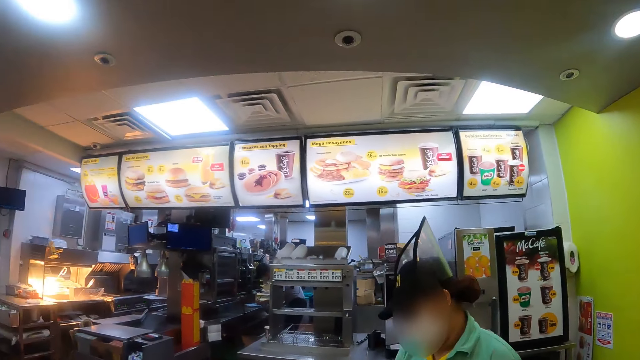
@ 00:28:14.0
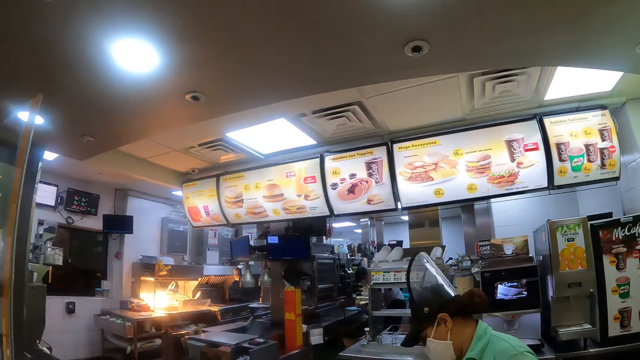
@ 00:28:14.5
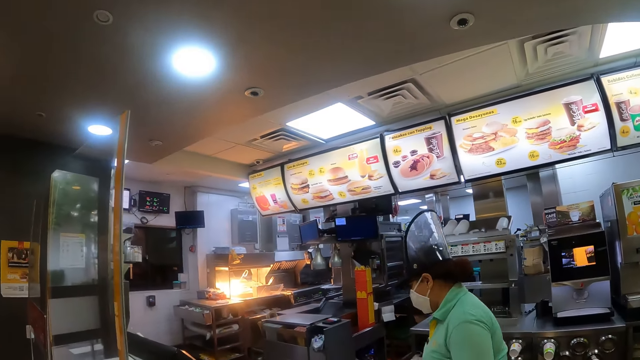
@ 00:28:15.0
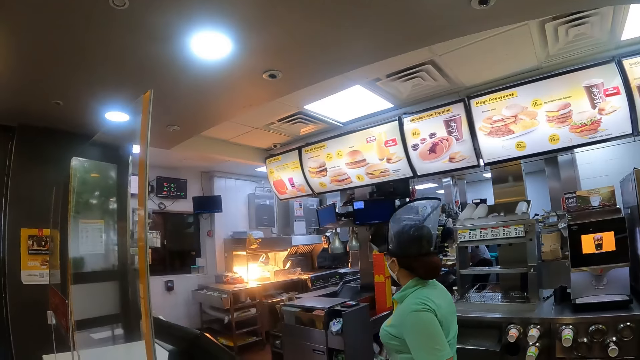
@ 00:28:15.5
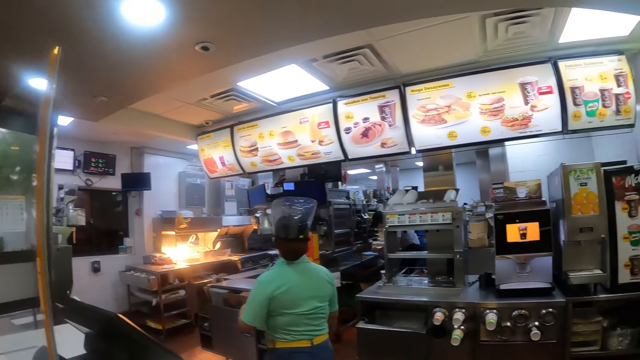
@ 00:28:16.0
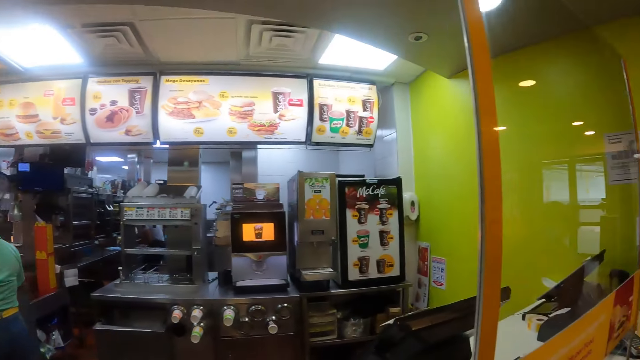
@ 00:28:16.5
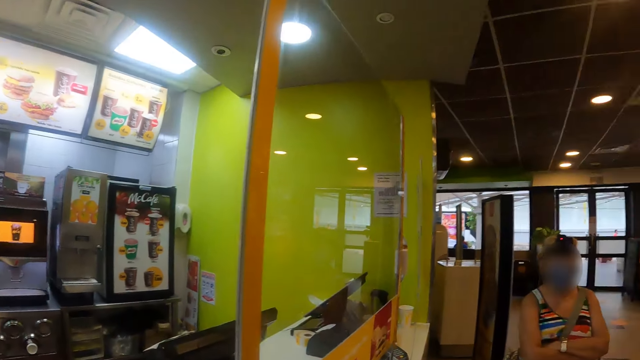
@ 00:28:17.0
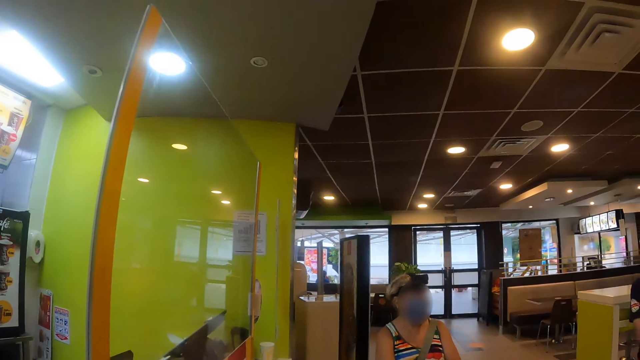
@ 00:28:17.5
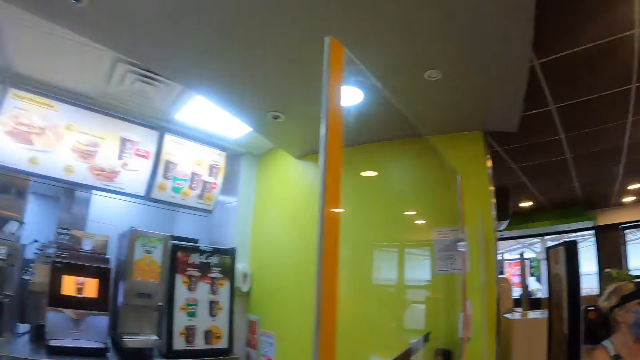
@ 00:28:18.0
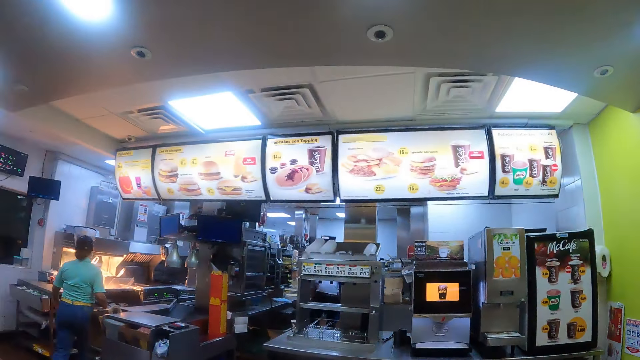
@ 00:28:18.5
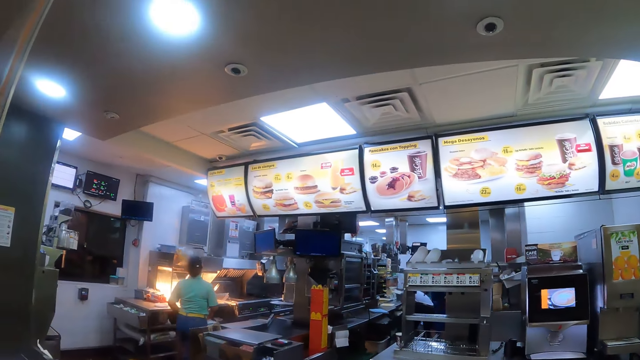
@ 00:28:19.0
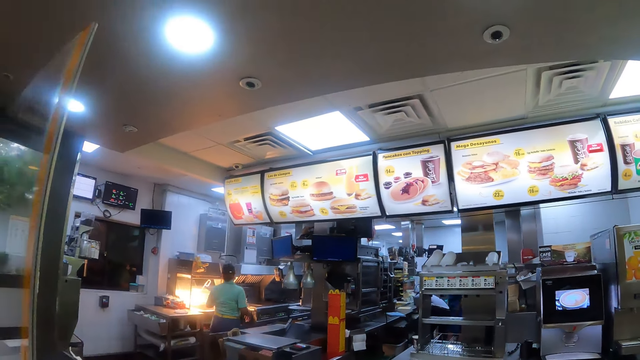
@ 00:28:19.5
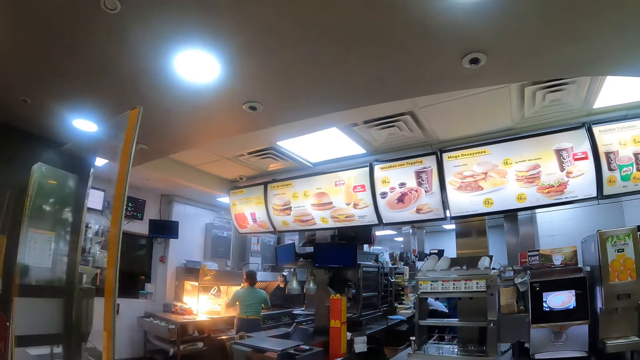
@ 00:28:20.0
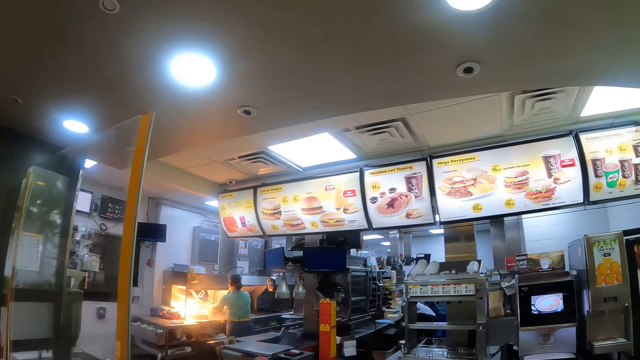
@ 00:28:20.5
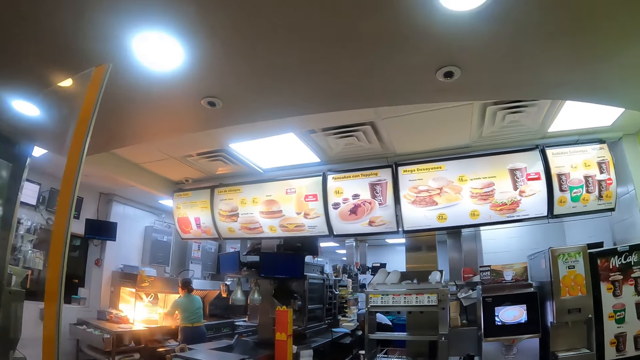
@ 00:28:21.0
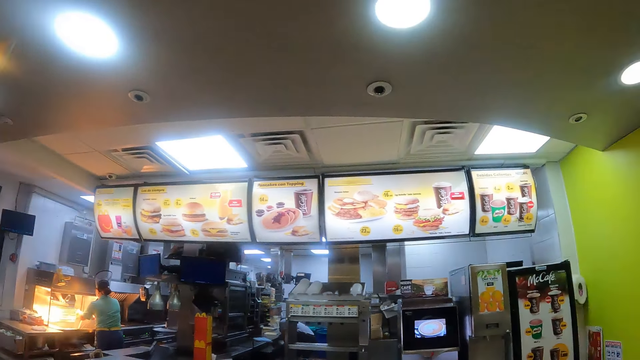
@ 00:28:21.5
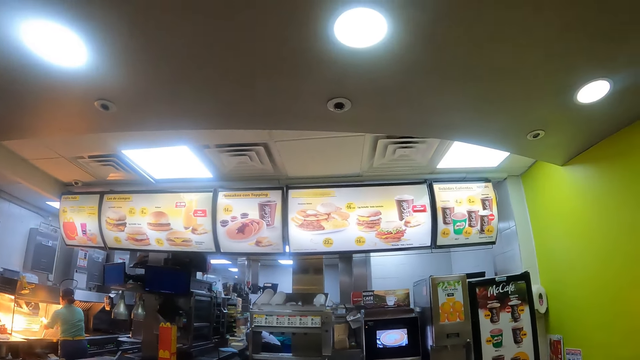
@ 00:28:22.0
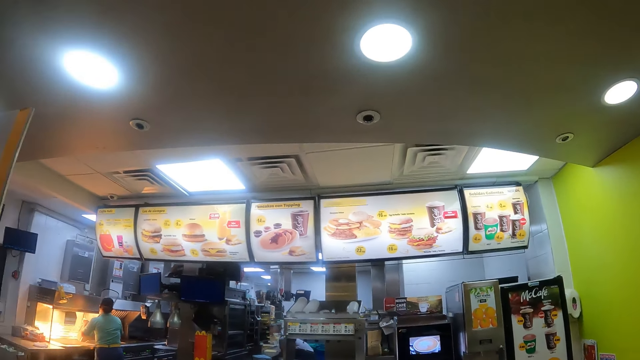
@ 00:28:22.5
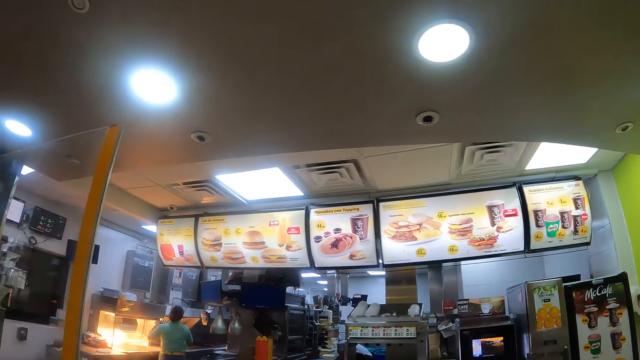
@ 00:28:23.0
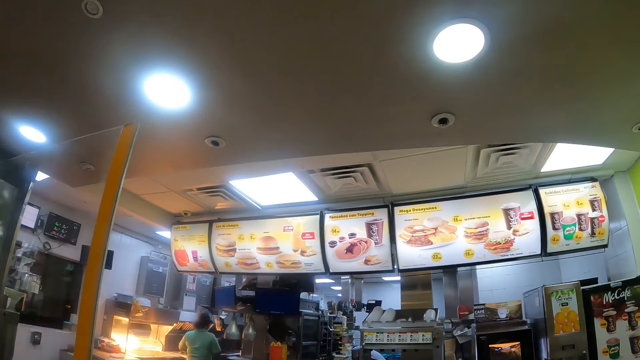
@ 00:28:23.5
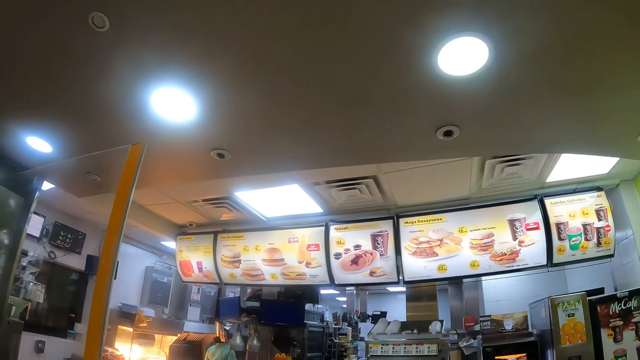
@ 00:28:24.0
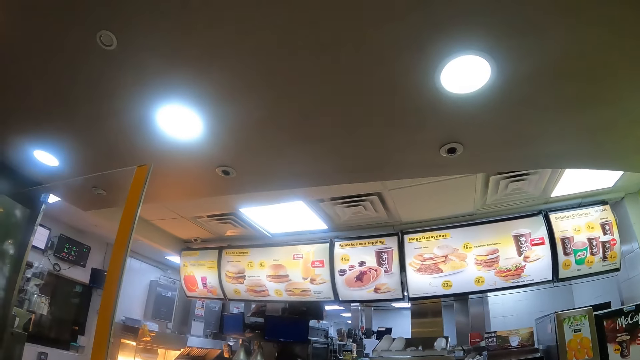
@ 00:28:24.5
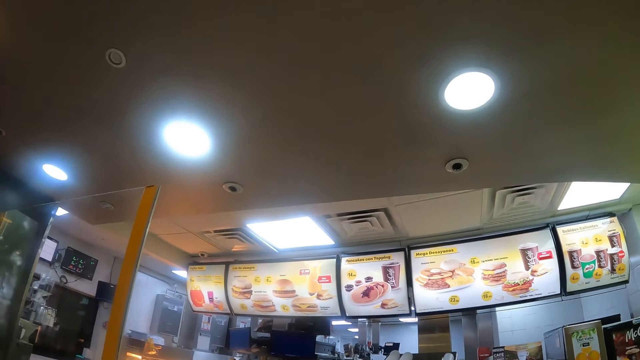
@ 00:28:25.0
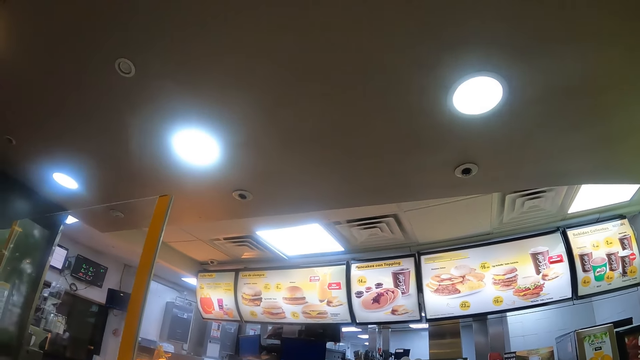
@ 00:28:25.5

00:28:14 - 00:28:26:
The camera wearer looks around. They turn around the store. The cashier walks in the restaurant. The camera wearer turns around. They look around the store.

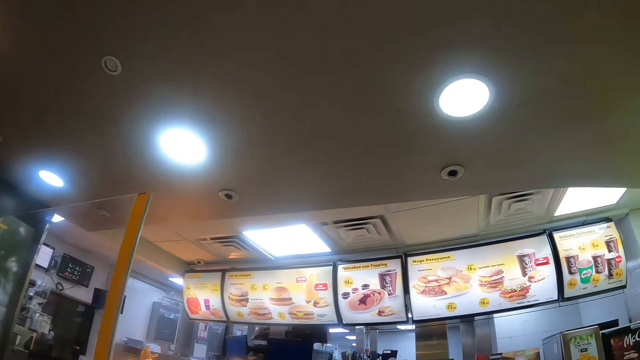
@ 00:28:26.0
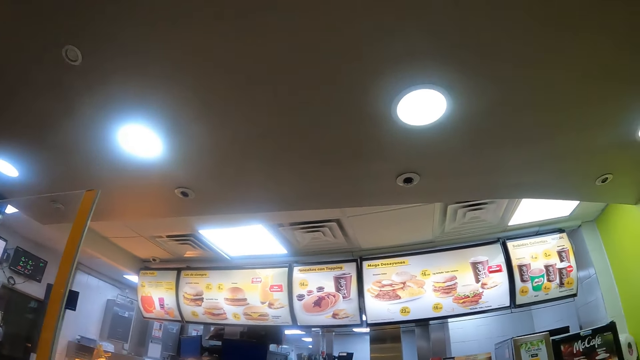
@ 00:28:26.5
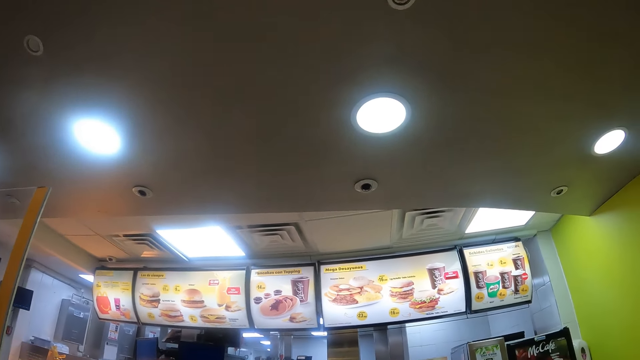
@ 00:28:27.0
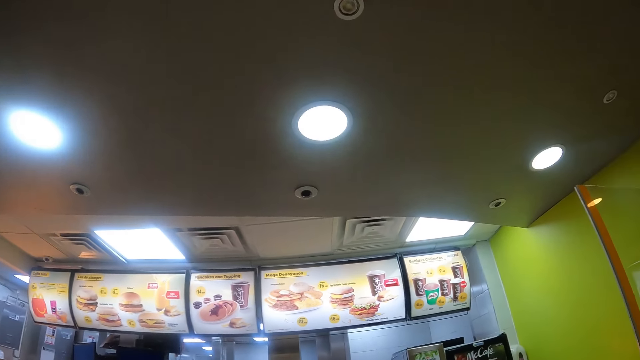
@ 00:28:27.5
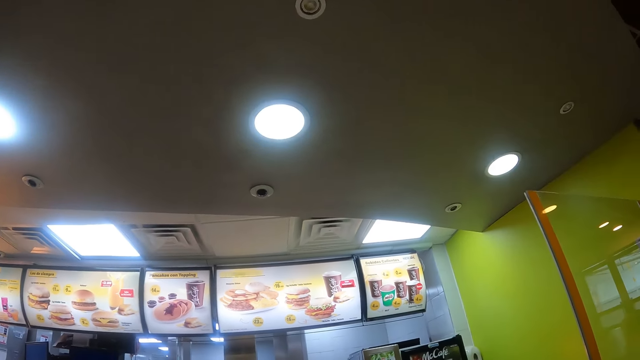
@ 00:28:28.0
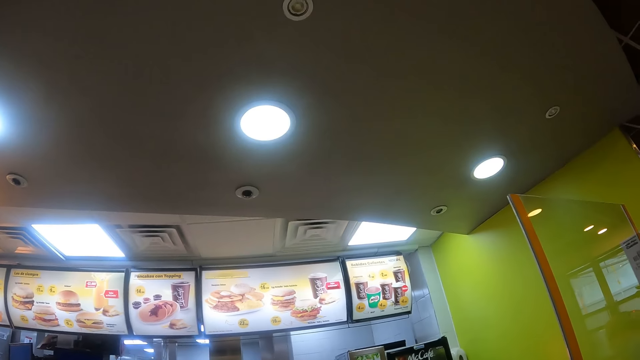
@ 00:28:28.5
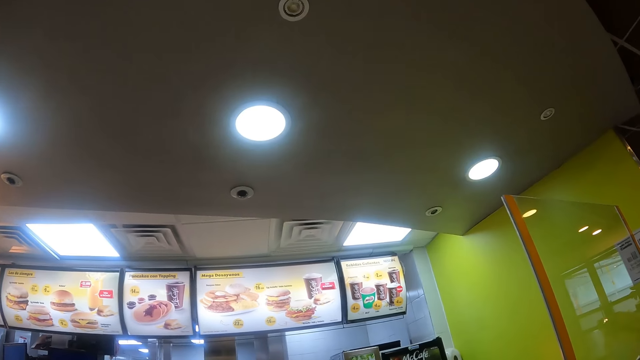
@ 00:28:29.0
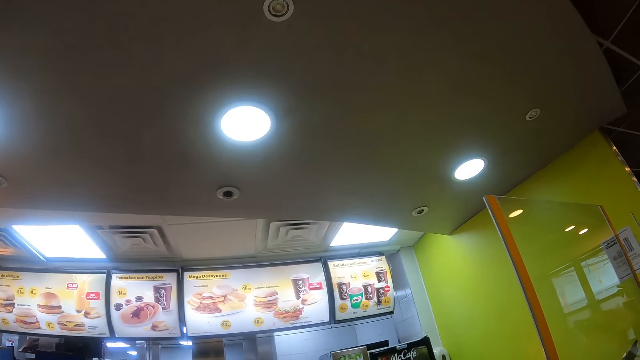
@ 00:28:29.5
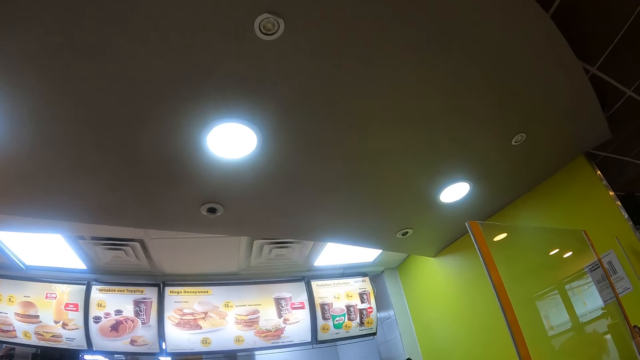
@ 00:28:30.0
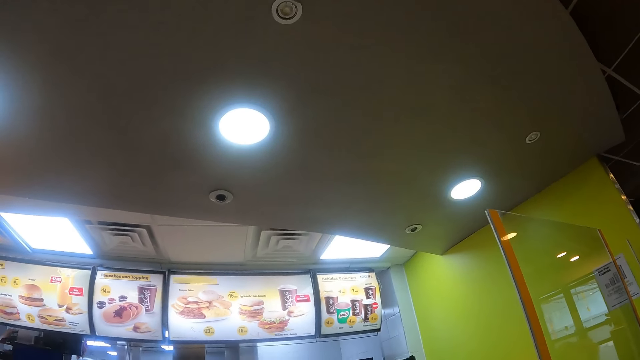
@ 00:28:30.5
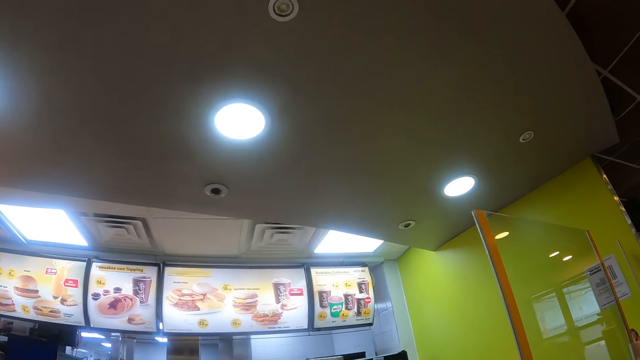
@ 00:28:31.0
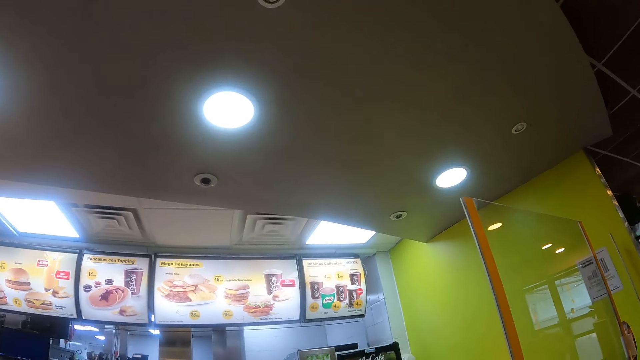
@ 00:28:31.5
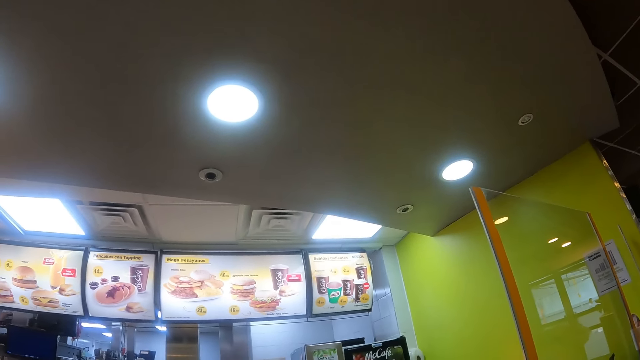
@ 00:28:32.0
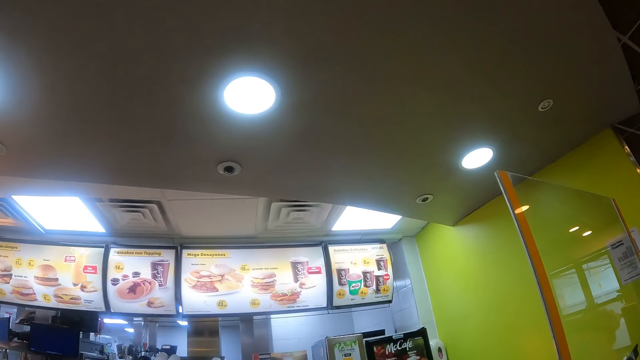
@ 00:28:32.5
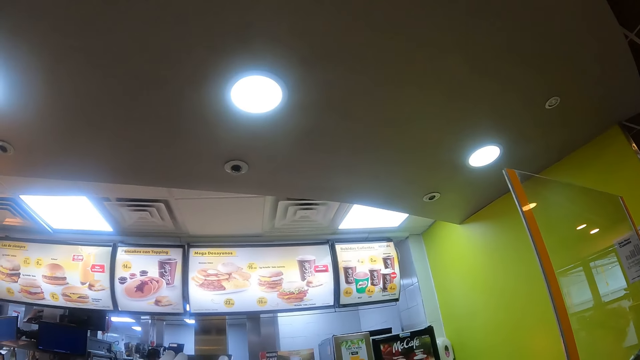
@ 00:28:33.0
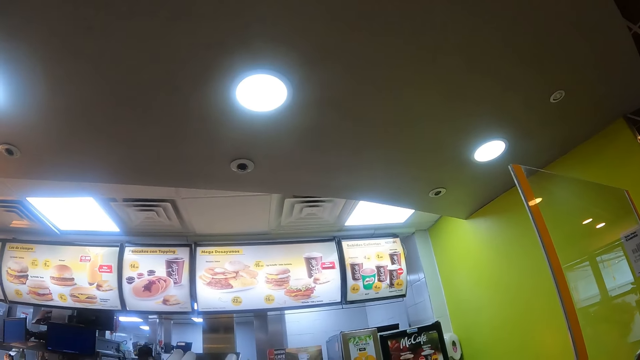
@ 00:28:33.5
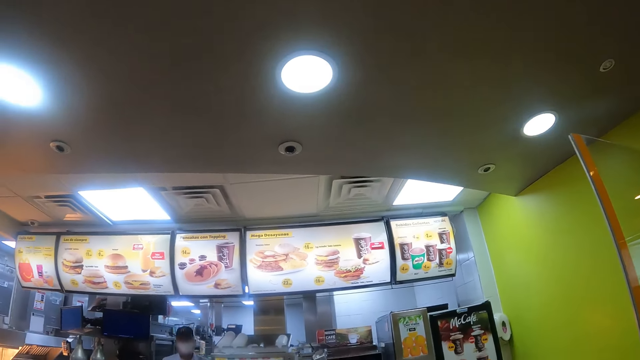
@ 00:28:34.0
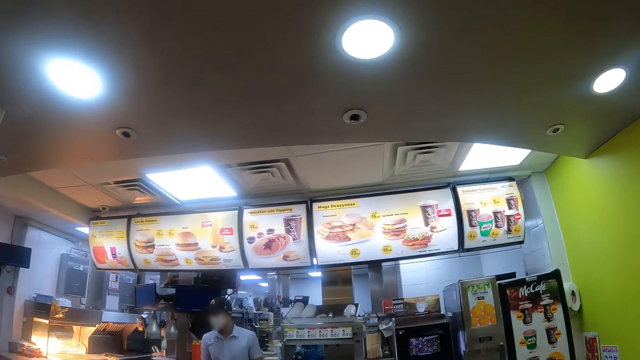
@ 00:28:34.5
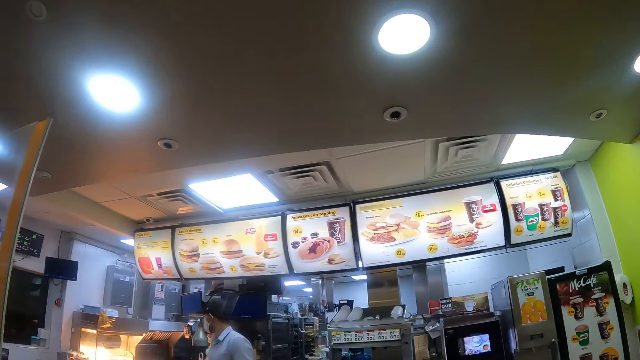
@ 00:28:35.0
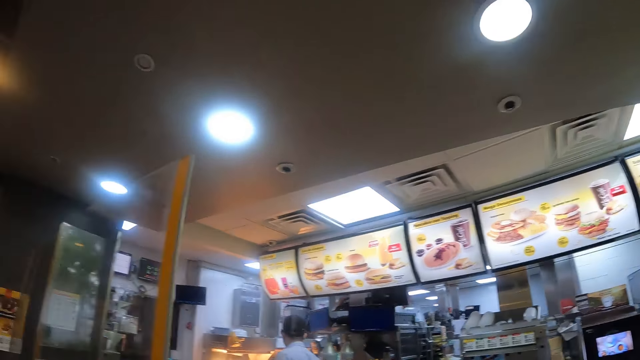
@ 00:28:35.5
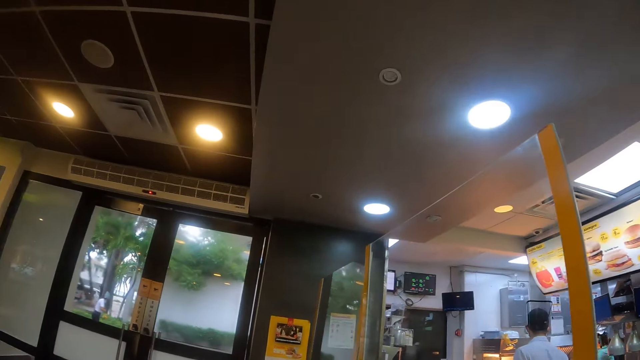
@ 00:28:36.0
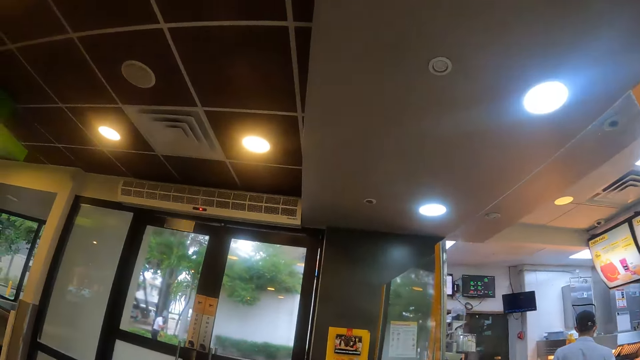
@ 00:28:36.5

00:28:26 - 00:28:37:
The camera wearer looks around. They stare at the ceiling. They look around. They turn around the store.
